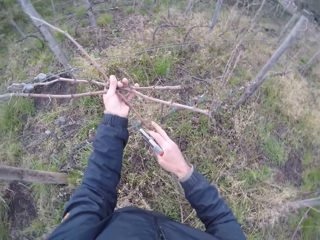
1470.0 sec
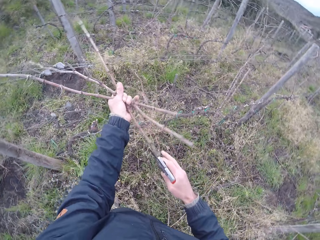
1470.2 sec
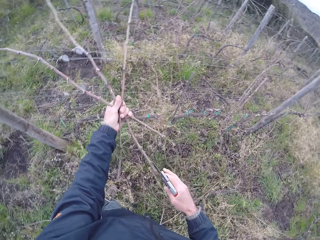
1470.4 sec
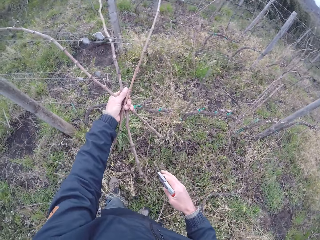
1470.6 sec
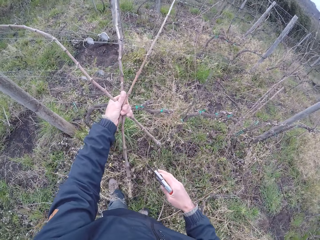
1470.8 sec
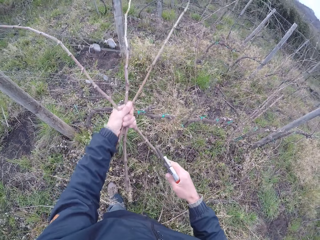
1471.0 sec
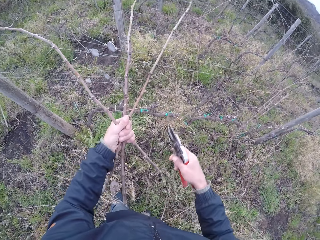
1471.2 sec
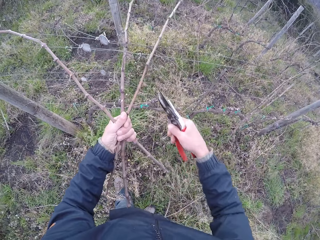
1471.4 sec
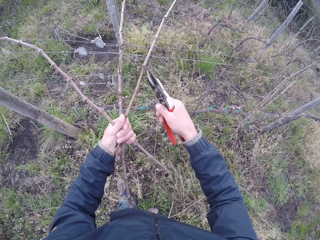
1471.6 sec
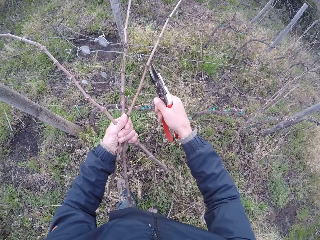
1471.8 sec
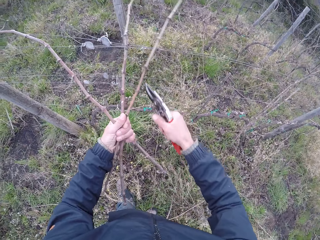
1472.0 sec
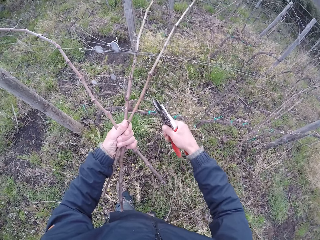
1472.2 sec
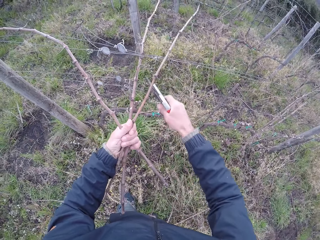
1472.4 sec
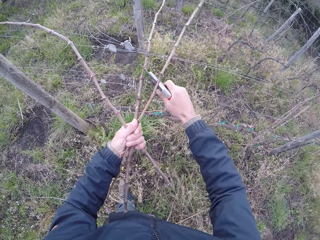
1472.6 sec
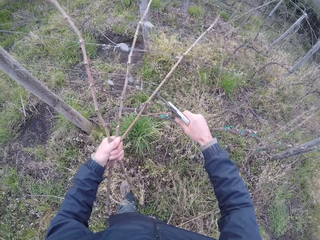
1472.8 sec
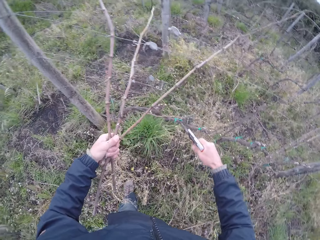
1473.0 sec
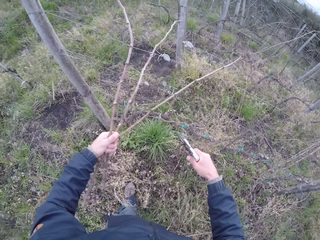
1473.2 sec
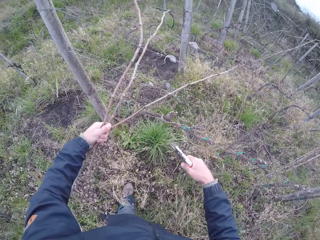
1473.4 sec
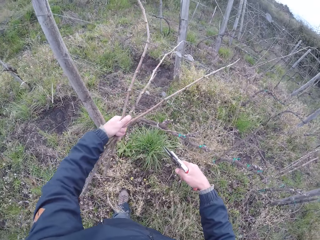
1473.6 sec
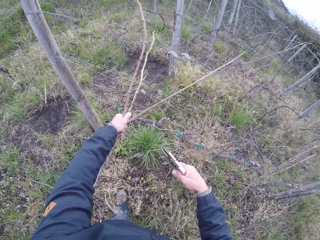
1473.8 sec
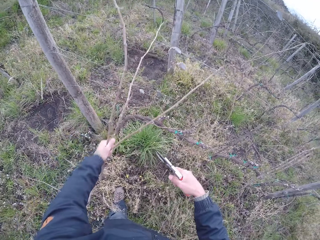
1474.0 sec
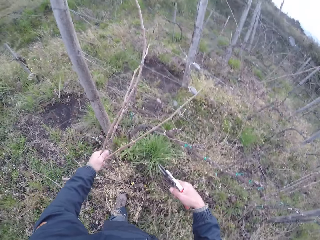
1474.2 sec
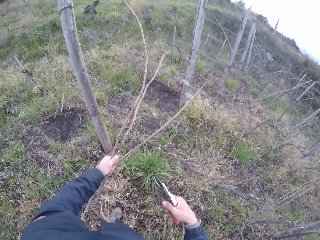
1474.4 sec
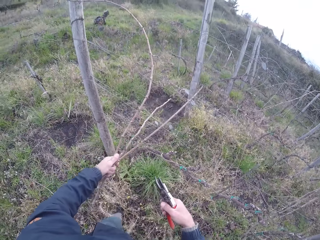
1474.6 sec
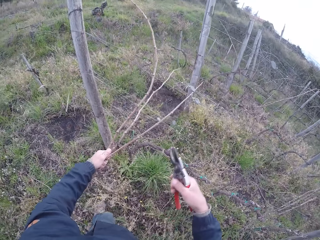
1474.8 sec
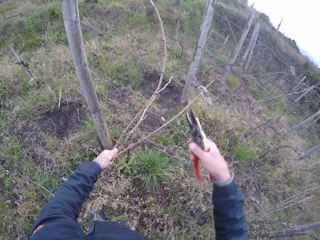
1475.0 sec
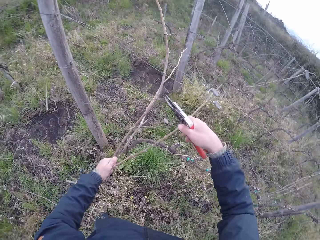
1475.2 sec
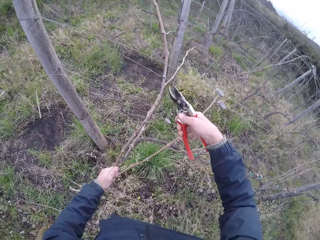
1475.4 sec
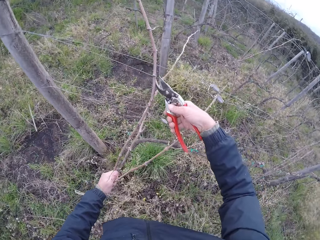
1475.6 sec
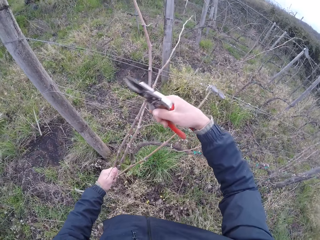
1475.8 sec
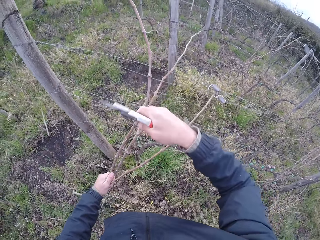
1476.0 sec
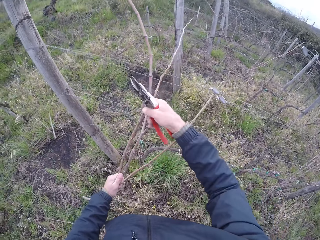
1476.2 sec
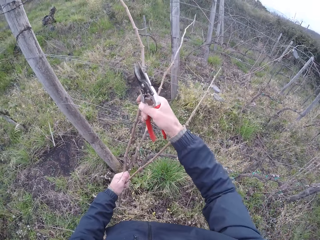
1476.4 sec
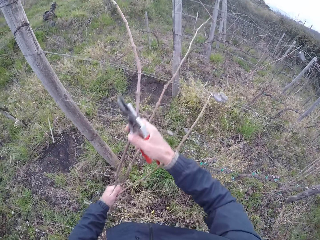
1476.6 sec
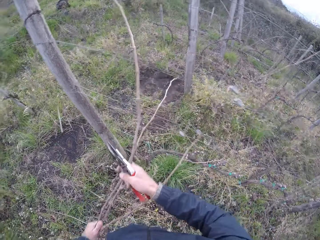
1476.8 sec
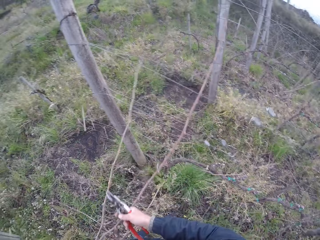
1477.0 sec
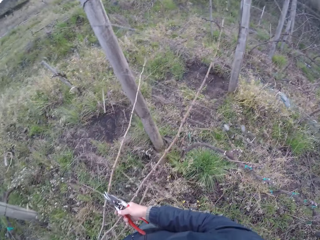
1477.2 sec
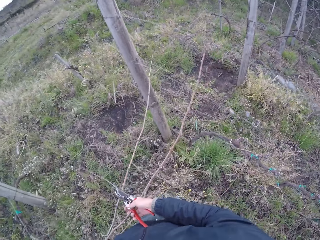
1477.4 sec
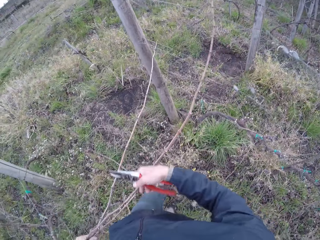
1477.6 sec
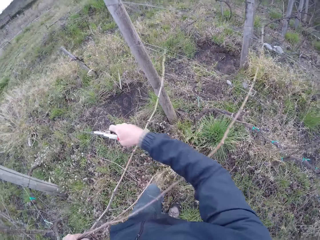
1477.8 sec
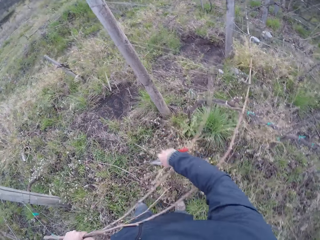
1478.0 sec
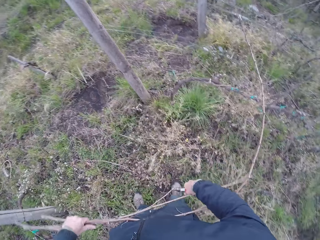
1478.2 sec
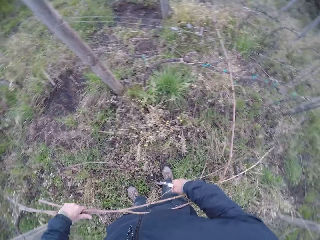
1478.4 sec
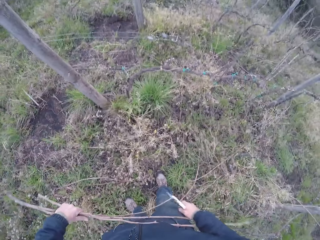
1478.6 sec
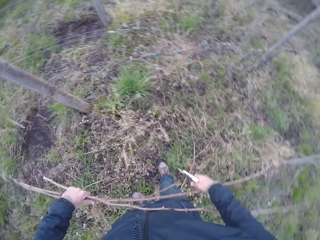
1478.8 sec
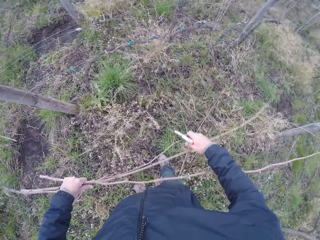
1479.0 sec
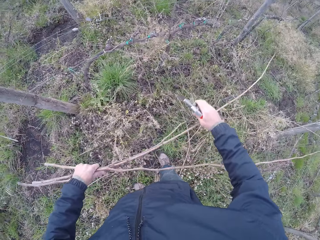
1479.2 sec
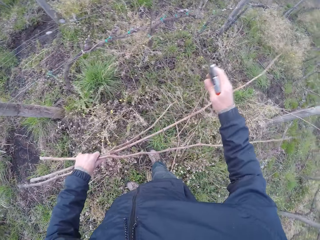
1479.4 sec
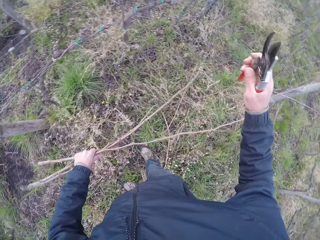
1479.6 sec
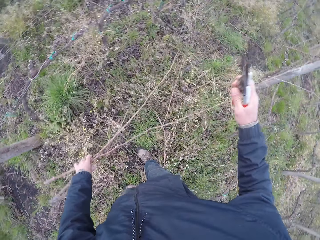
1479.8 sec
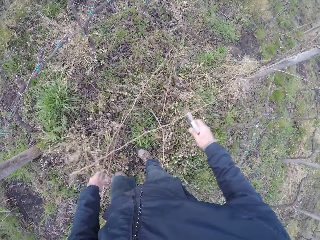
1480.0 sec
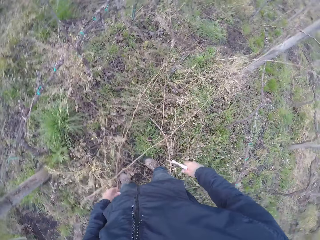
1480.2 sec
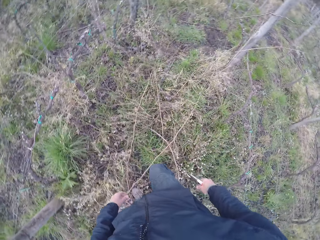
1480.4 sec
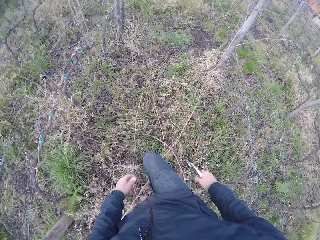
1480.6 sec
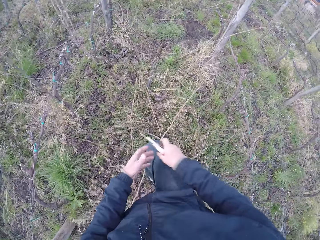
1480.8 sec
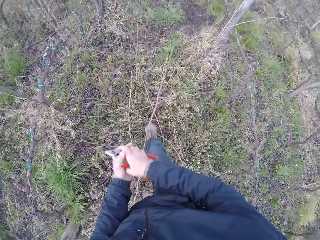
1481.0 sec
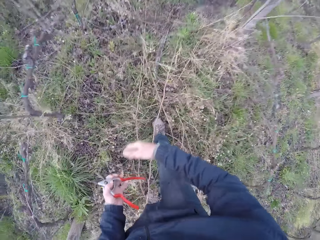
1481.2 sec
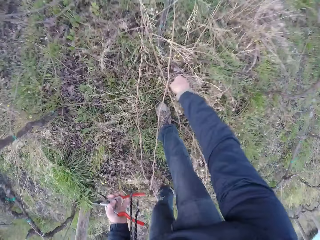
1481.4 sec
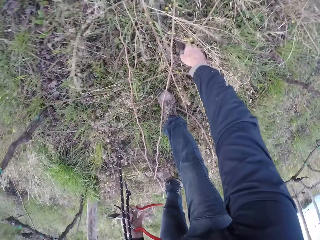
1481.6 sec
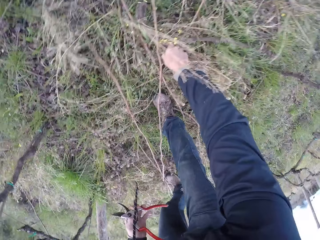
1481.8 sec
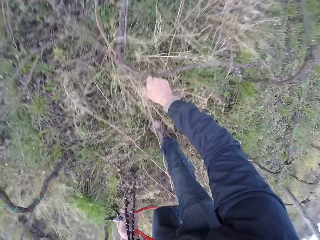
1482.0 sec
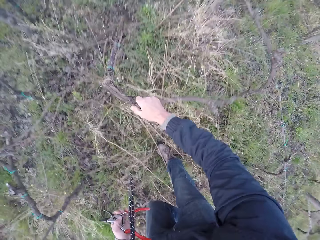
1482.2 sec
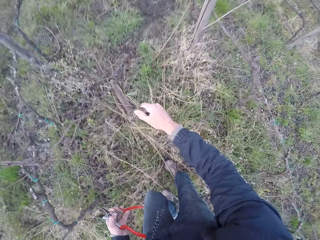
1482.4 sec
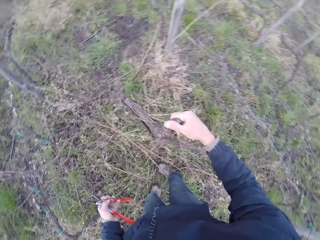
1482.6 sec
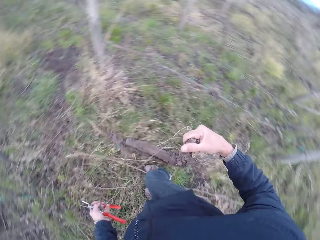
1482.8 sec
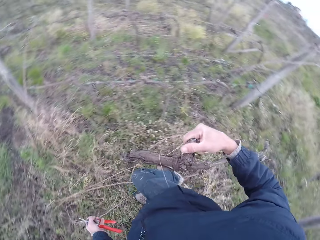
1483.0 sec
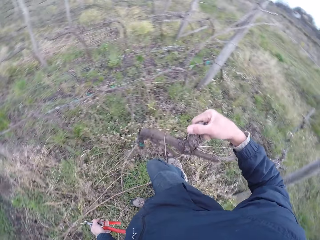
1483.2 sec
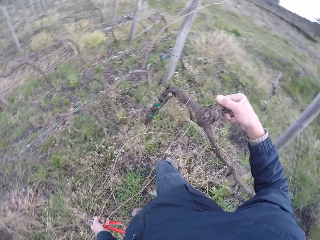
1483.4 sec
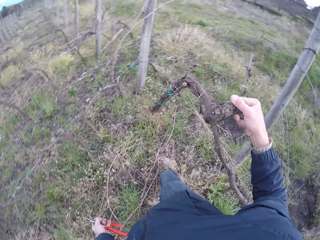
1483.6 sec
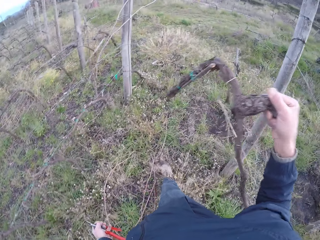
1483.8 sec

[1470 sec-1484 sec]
The camera wearer cuts the twig with the pair of pliers or pruning shear in his right hand. He pulls a stick from the fence. He cuts the stick with the pruning shear. He pulls the twigs from the fence with both hands. He drops the twigs in his left hand on the ground. He picks a twig from the ground with his right hand.

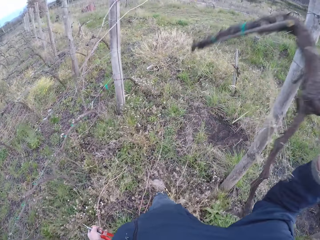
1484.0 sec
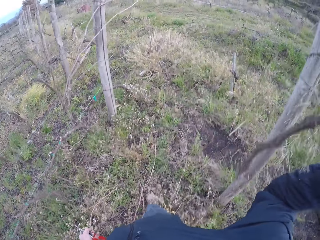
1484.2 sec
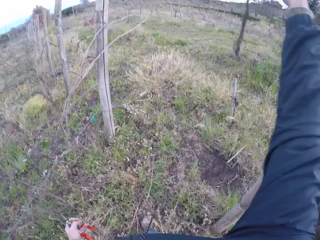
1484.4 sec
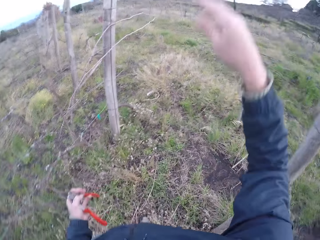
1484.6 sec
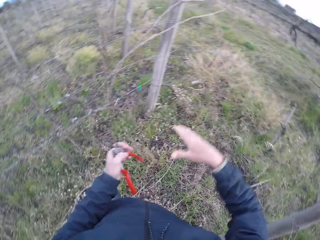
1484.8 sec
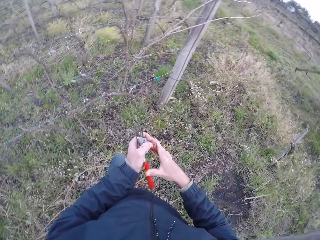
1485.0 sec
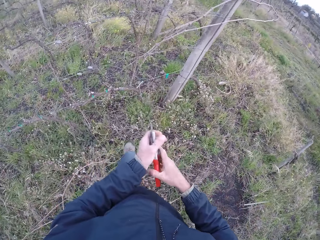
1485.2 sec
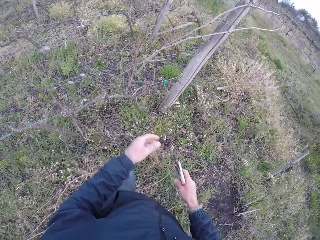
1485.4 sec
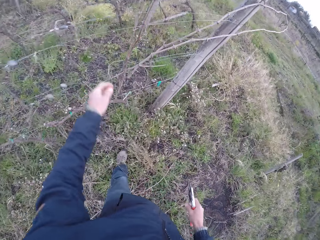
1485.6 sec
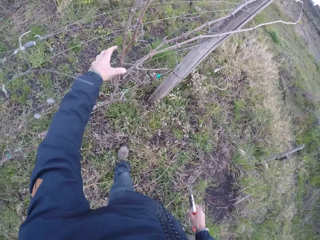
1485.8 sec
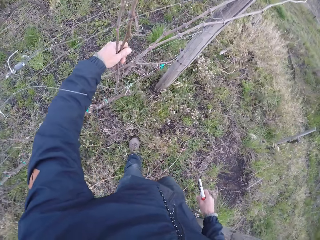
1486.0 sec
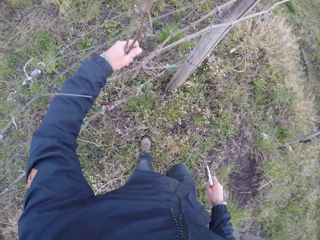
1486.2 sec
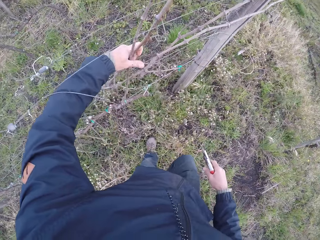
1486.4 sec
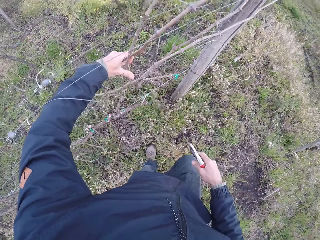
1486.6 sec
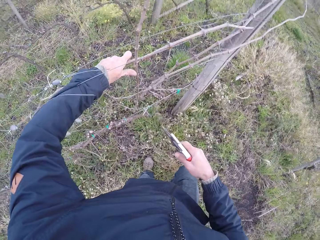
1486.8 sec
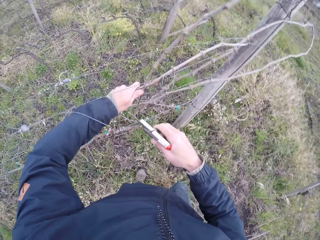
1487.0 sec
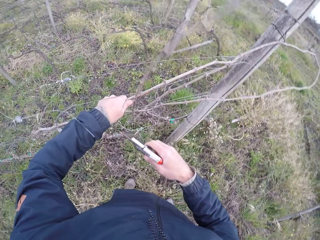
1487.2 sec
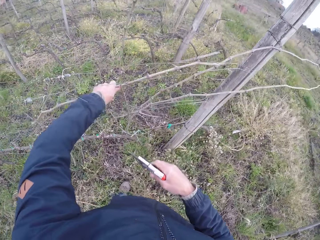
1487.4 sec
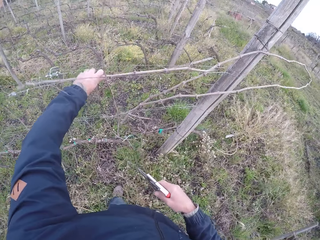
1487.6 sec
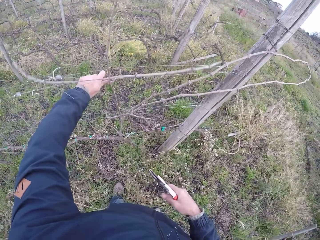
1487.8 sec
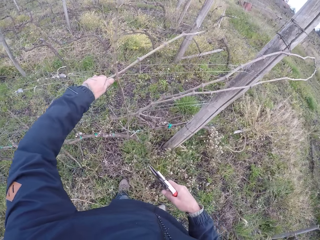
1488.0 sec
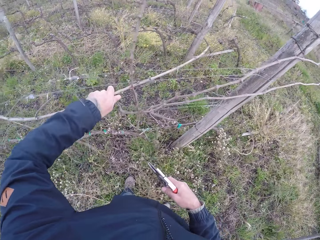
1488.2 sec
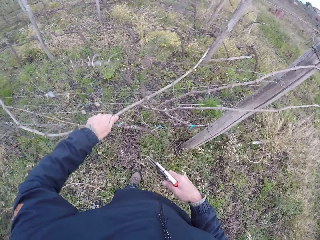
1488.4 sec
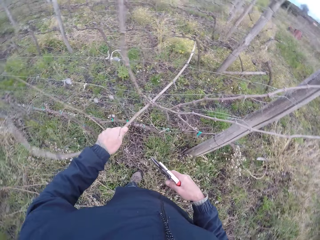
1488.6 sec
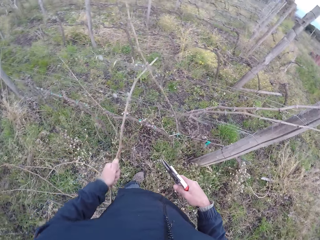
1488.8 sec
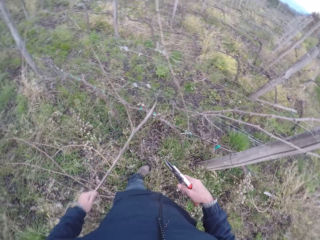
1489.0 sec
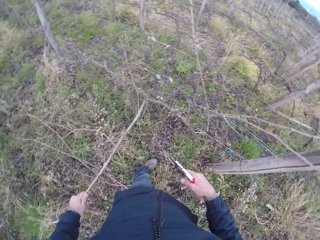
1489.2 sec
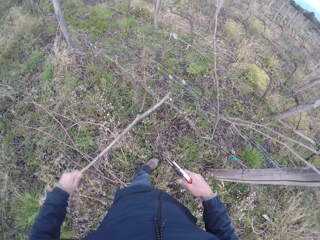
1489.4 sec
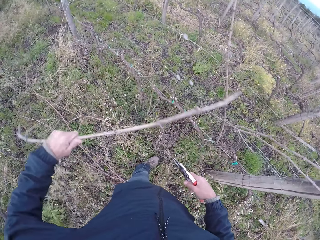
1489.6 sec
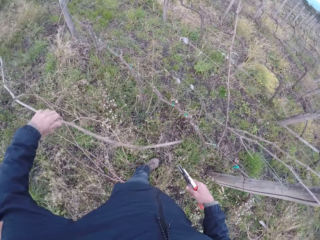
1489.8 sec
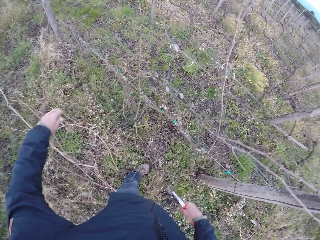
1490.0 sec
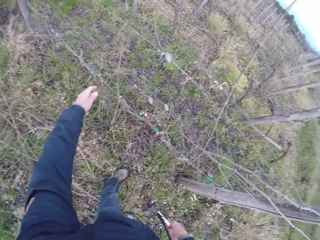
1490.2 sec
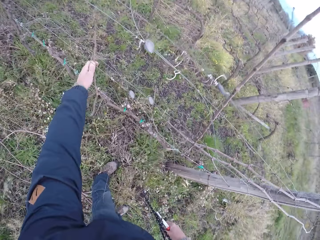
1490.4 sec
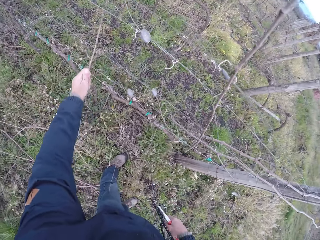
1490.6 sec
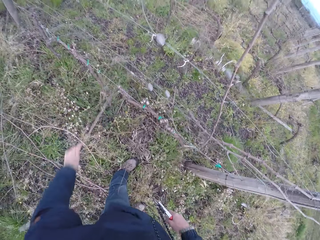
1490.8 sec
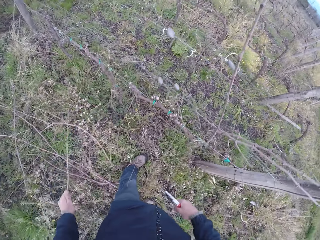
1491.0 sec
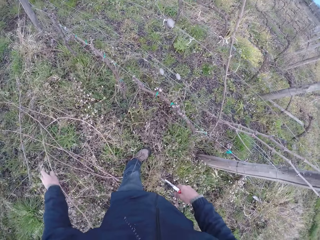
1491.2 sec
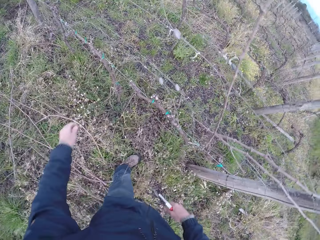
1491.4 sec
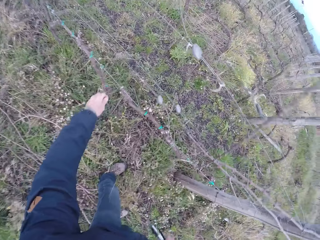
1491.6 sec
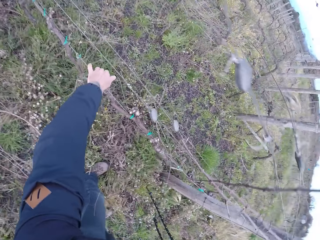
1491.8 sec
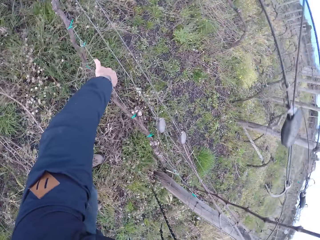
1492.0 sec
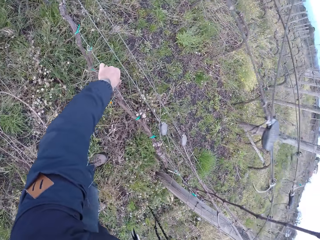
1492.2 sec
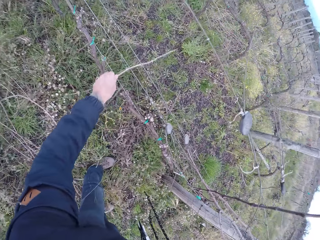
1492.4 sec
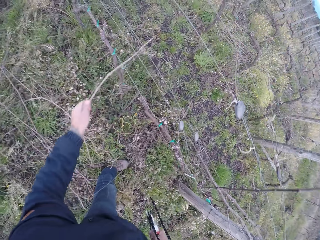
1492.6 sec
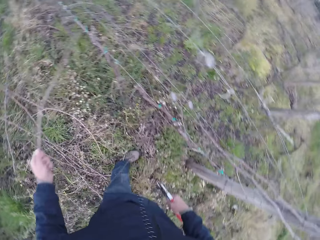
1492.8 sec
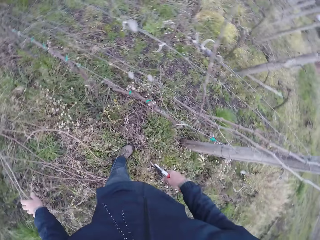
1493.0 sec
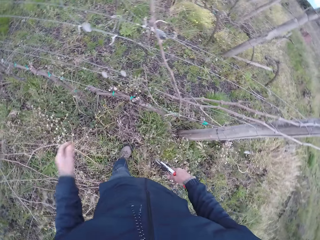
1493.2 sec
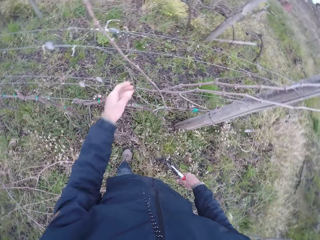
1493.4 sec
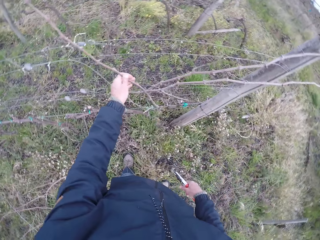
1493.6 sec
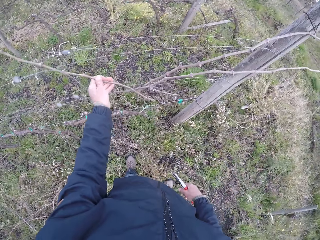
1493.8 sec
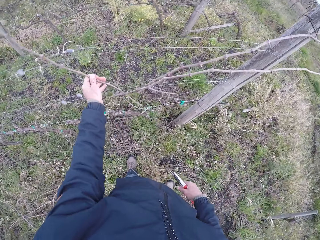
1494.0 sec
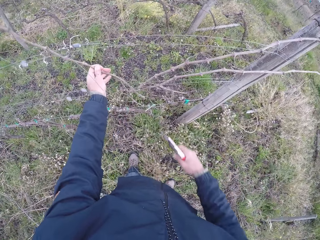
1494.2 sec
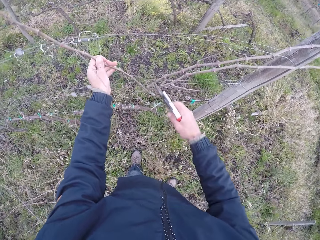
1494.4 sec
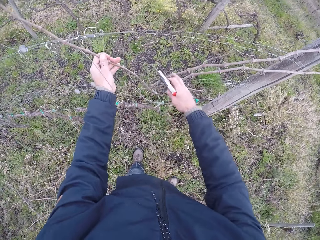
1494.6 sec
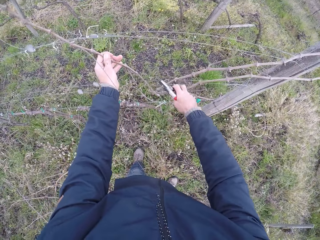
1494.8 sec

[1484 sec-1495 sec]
The camera wearer throws the twig in his right hand away. He removes twigs from the barbed fence with his left hand. He throws the stick on the ground. He pulls a stick from the fence. He throws the stick on the ground. He pulls a stick from the fence. He throws the stick on the ground. He pulls a stick from the fence.
